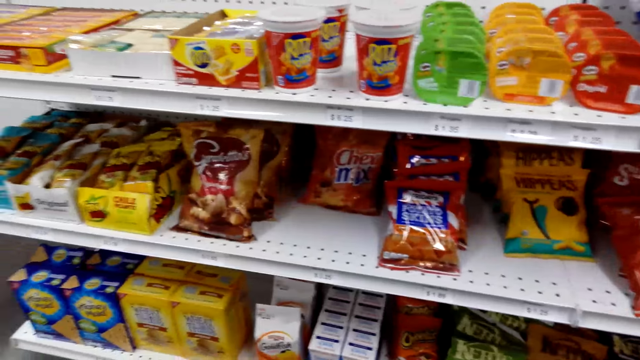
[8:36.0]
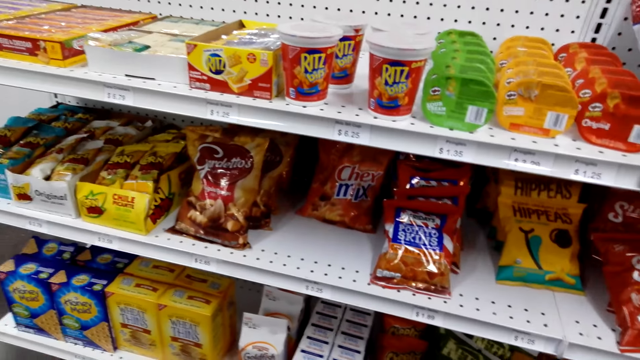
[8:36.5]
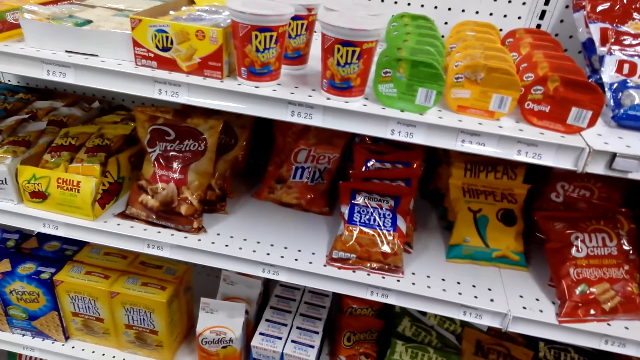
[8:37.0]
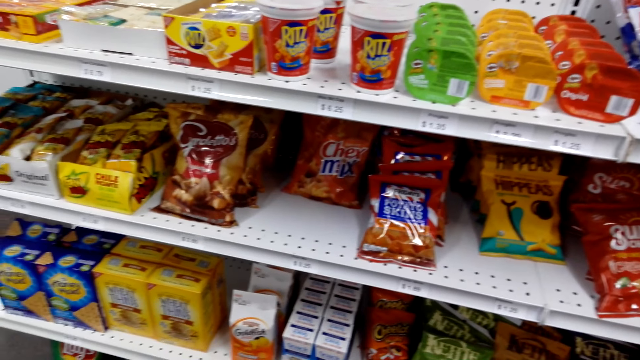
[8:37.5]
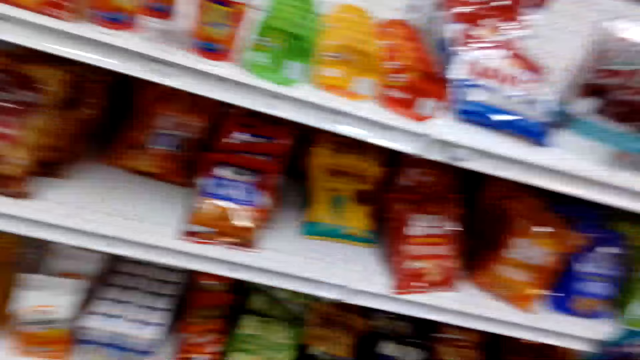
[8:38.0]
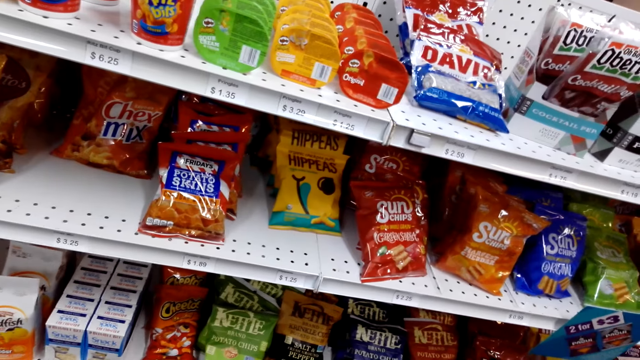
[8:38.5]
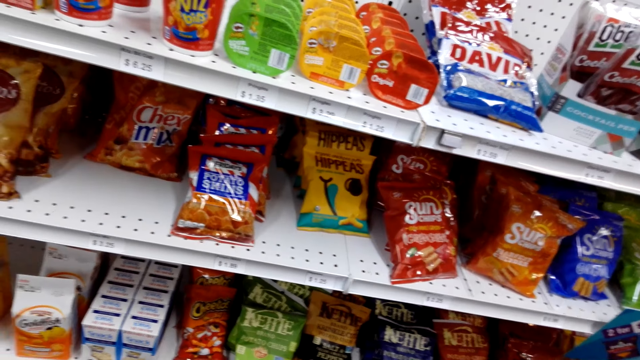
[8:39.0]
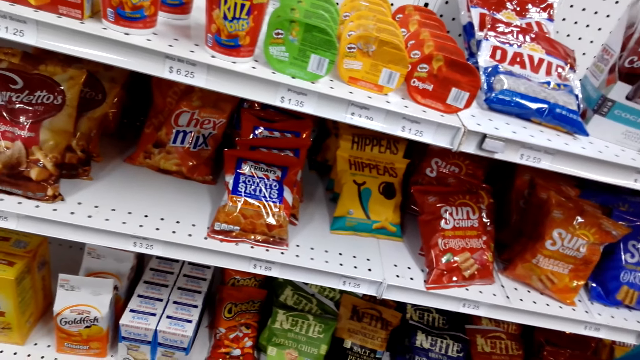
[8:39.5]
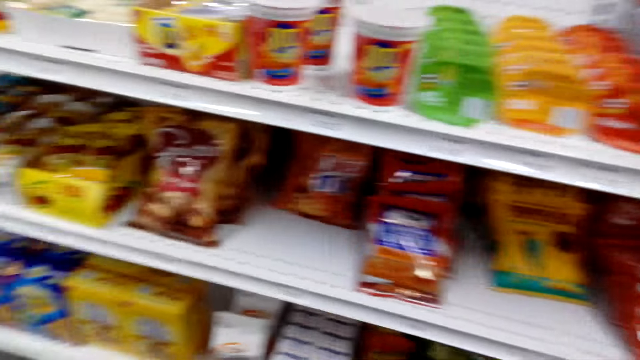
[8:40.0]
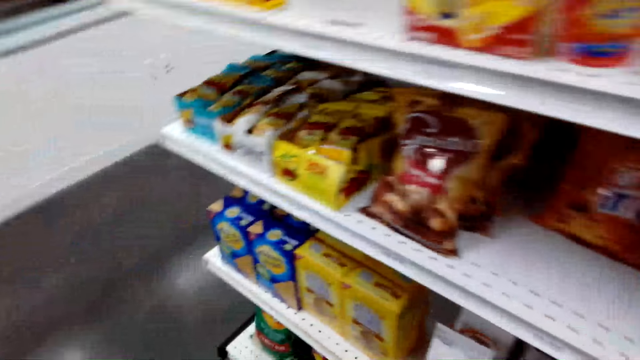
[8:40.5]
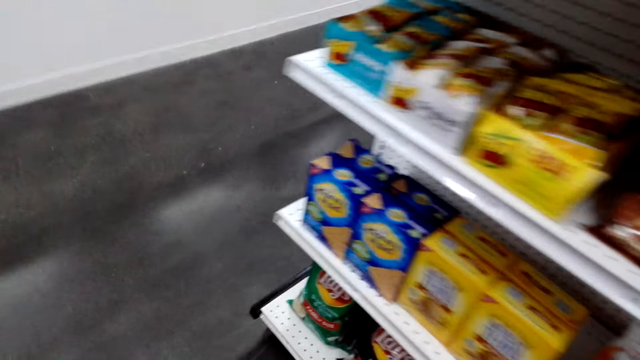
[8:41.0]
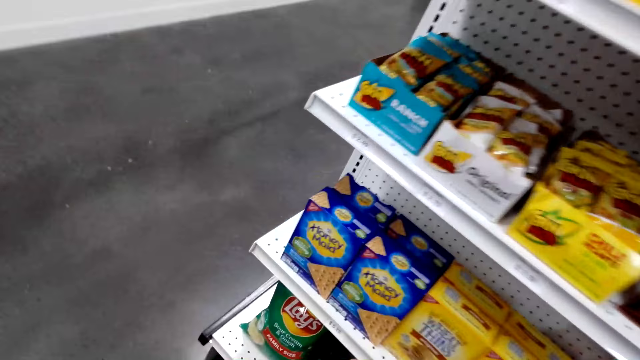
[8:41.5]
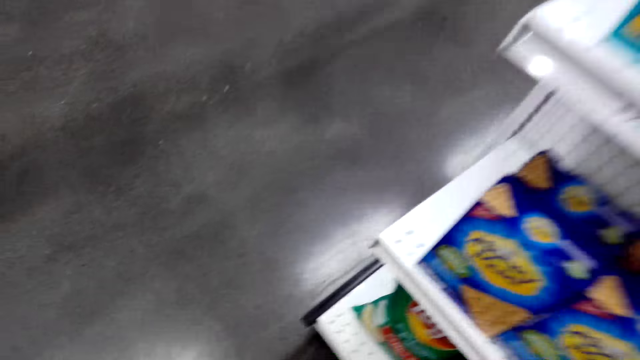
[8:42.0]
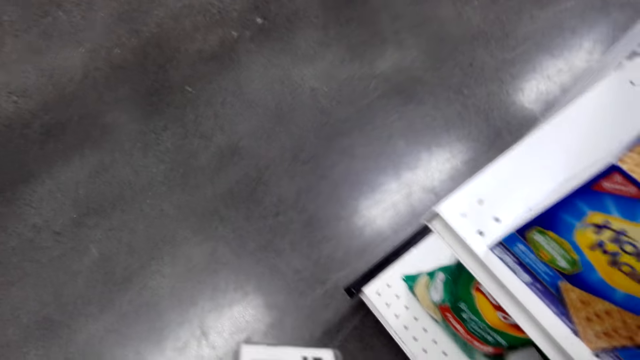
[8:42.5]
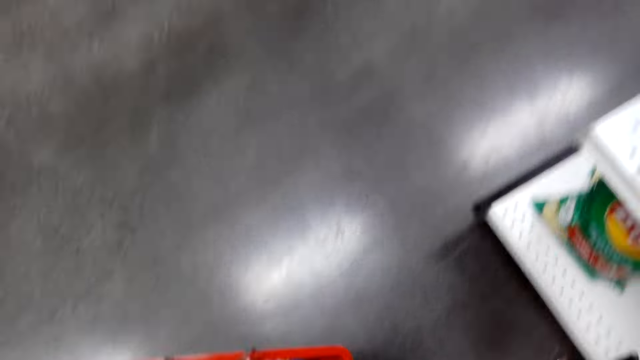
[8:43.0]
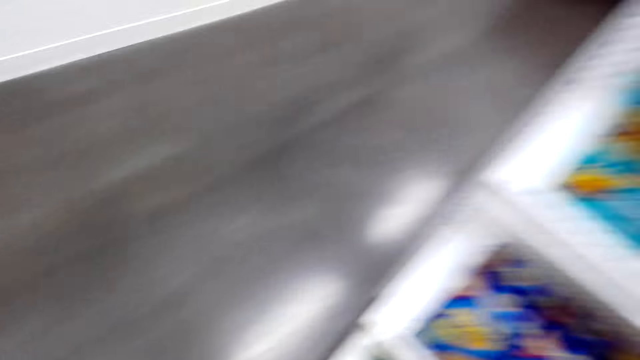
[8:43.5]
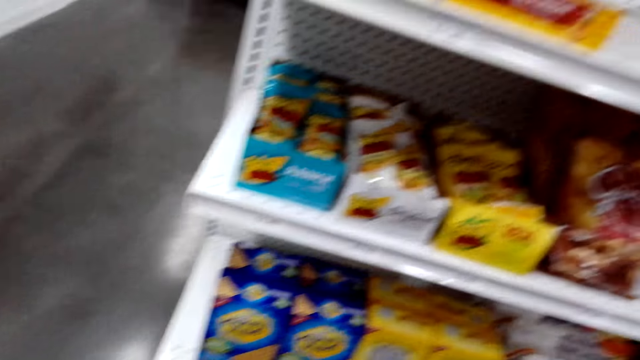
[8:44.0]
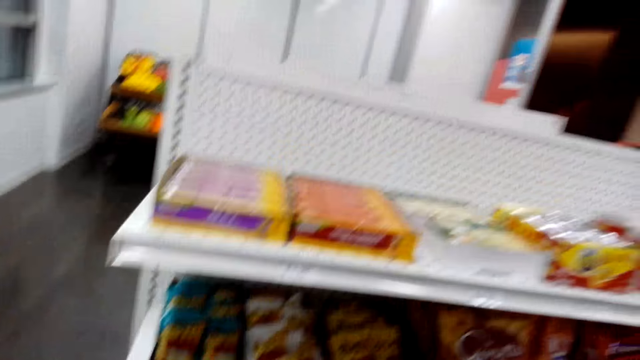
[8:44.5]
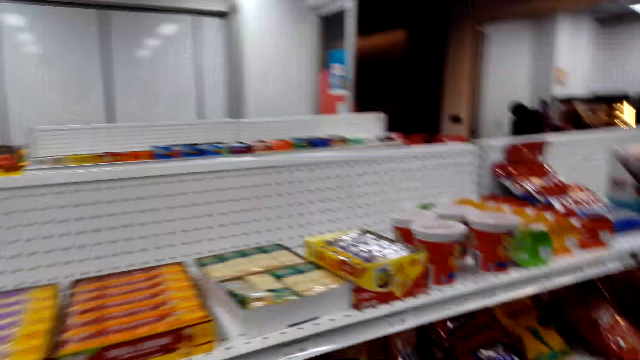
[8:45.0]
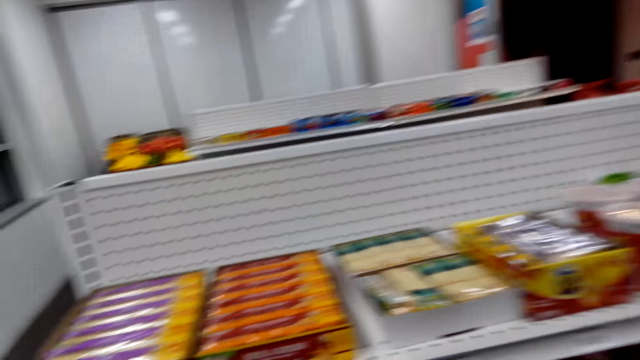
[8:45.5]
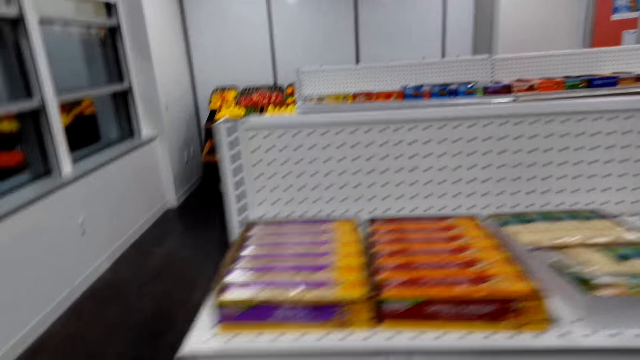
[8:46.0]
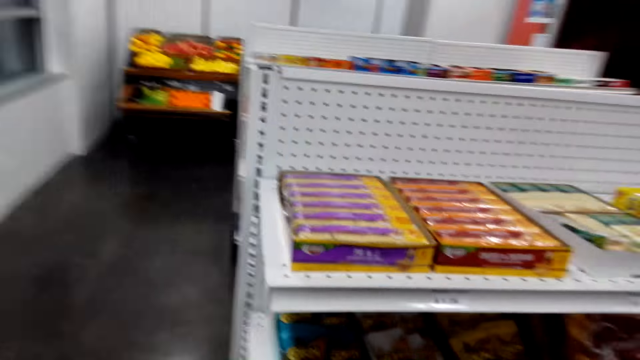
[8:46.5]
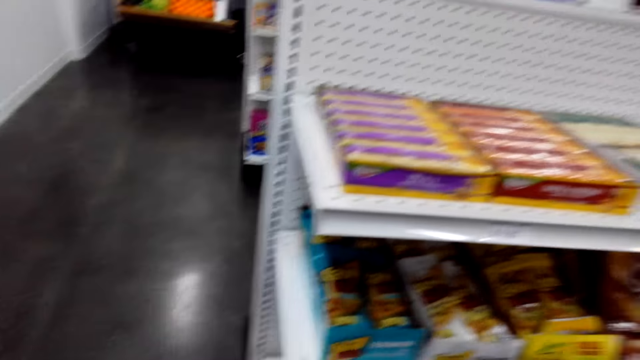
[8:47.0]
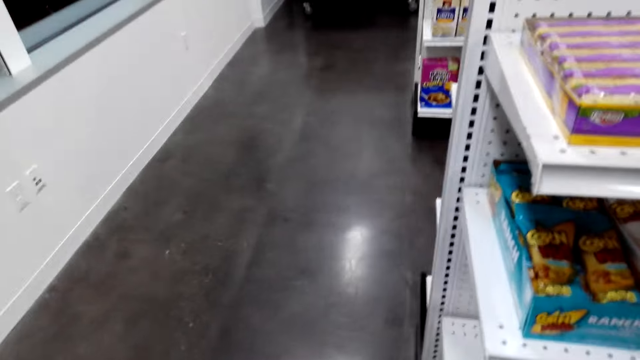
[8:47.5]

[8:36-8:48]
The camera wearer removes the packet from the rack. They inspect the rack.

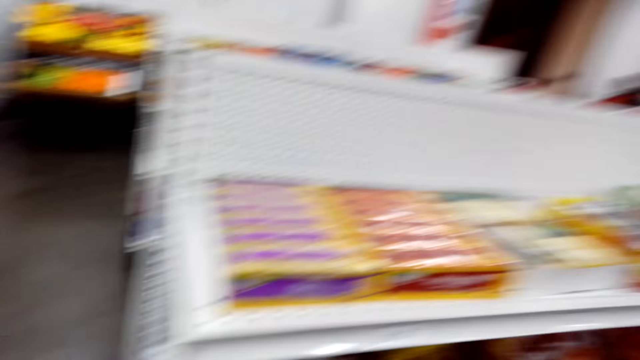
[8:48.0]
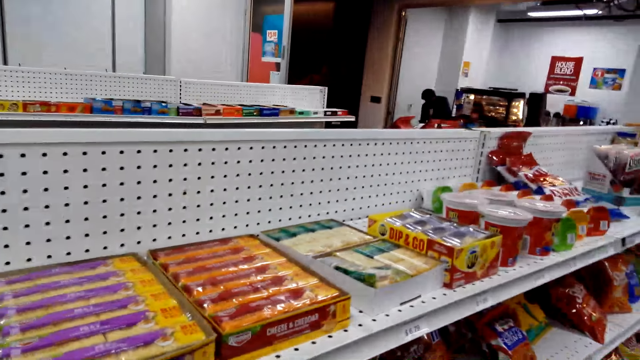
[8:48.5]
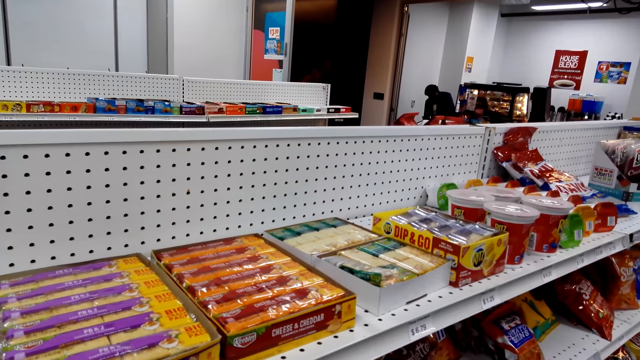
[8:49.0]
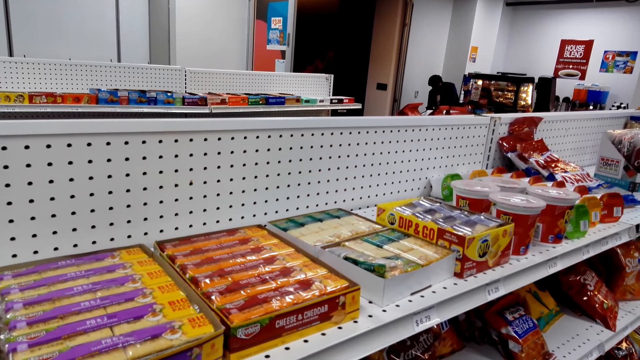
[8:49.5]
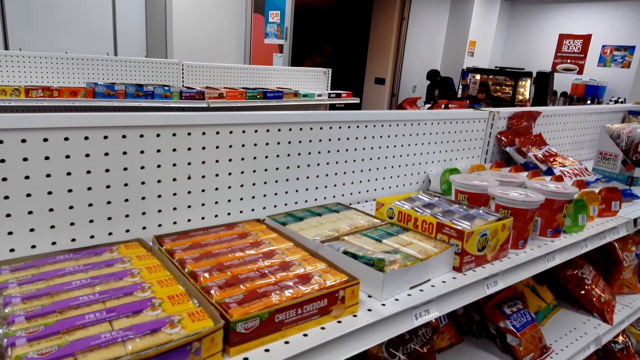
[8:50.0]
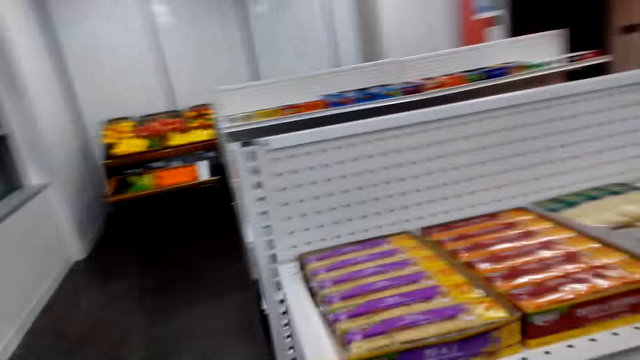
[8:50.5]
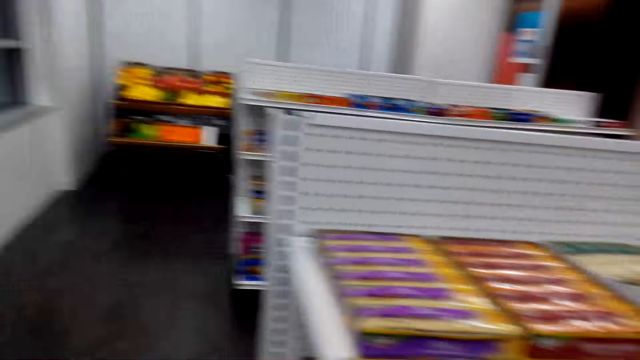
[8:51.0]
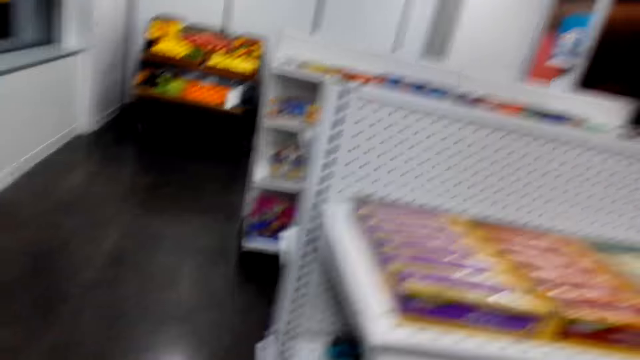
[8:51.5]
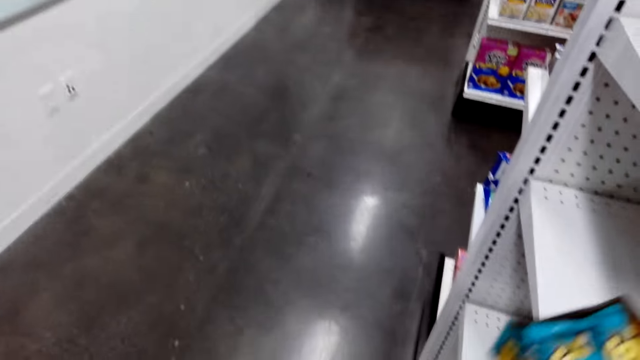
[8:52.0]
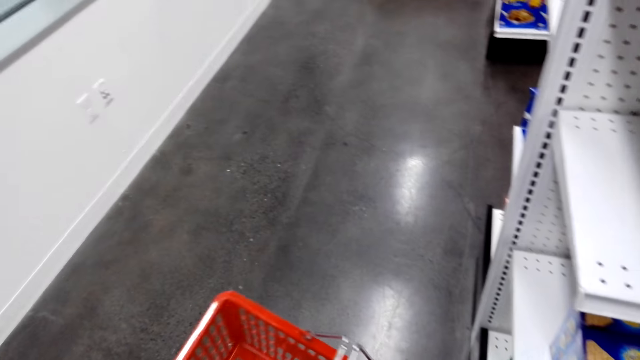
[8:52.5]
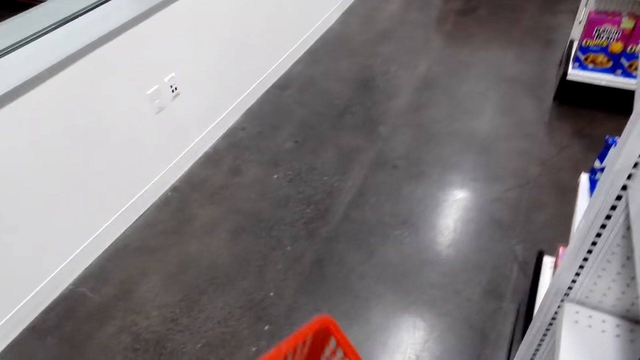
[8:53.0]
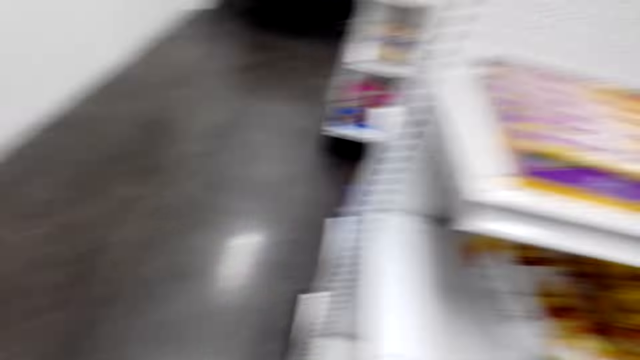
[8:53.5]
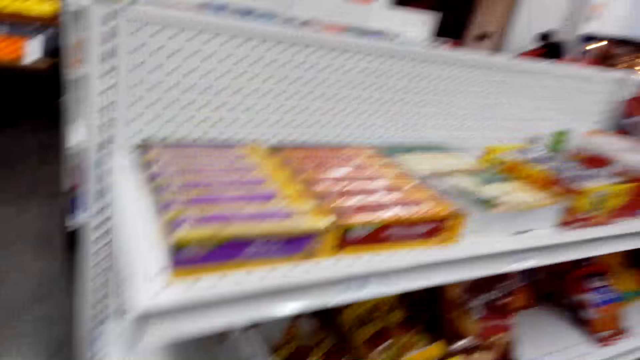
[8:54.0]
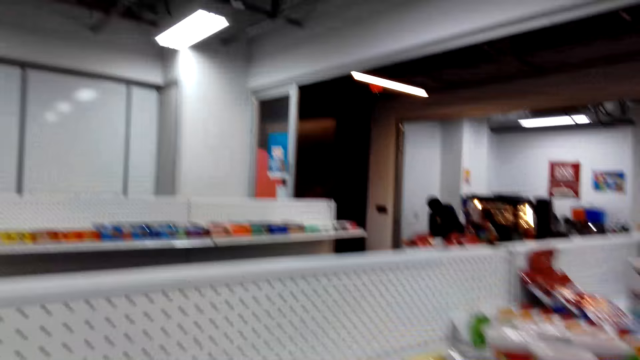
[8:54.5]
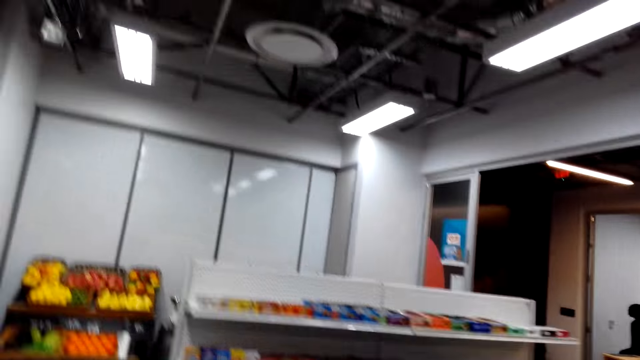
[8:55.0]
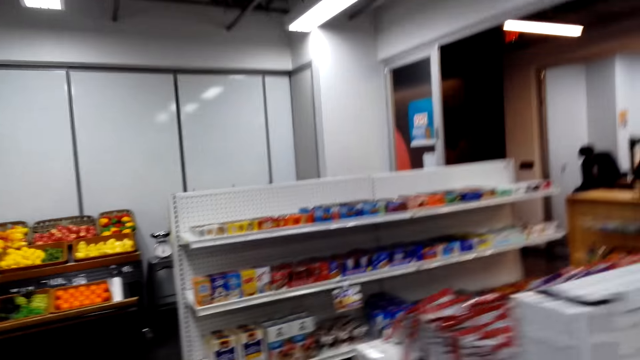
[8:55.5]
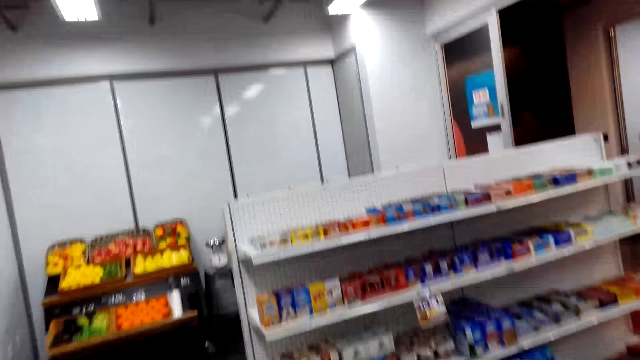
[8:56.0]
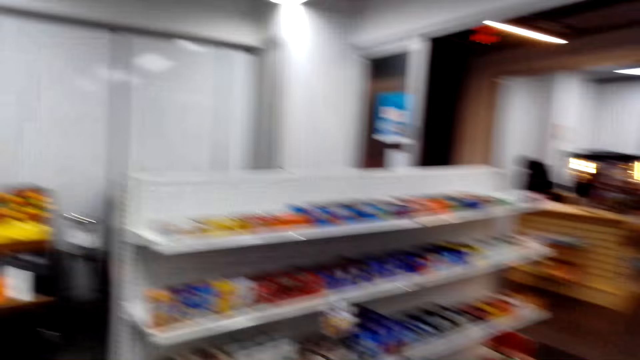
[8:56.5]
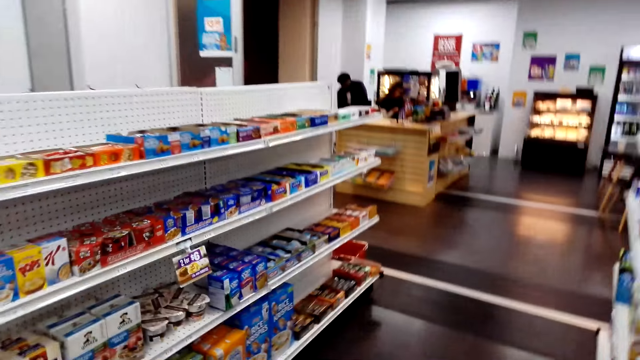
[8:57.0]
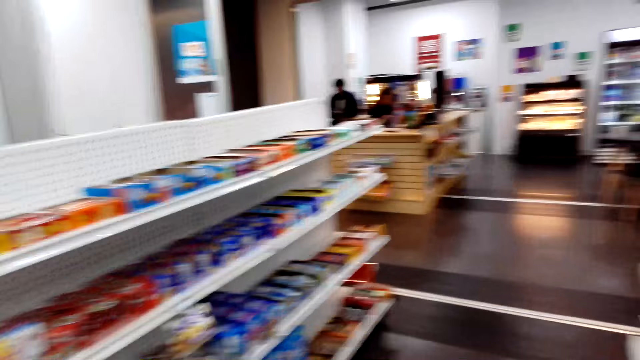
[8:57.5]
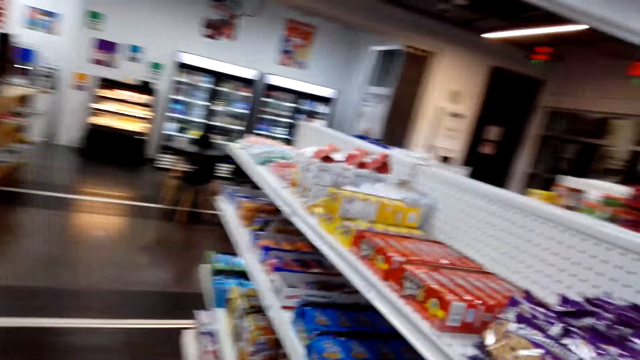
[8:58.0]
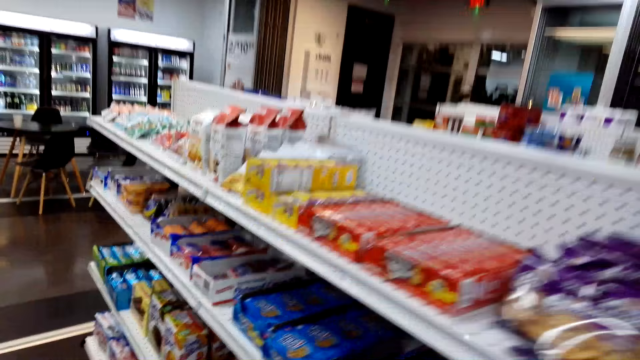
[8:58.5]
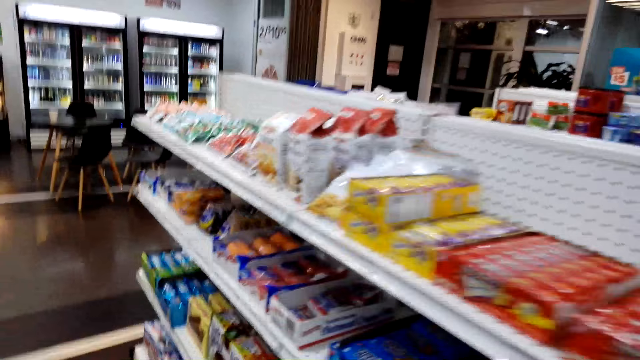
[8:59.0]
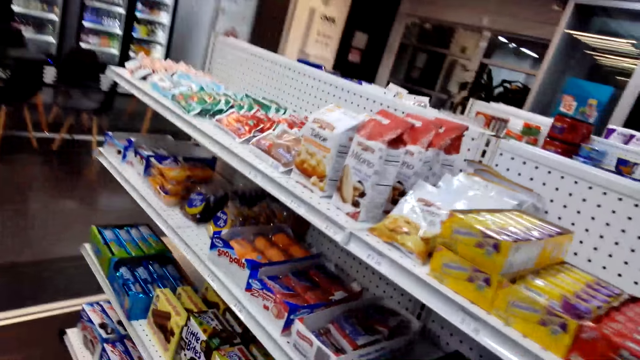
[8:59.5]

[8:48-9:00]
The camera wearer removes the box from the rack. They place the box in the shopping basket. They inspect the rack. They walk towards another rack. They inspect the rack.
